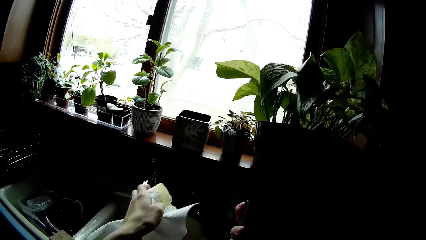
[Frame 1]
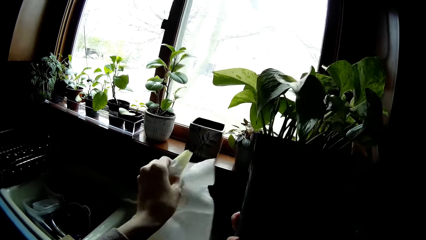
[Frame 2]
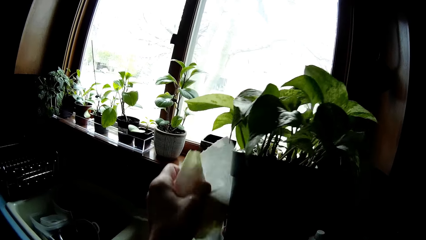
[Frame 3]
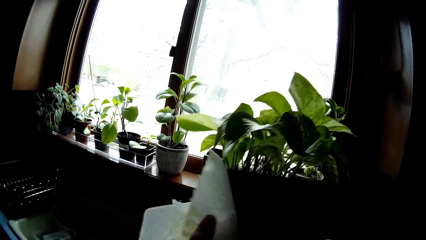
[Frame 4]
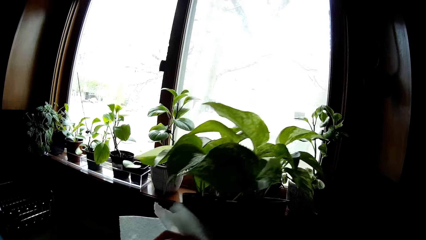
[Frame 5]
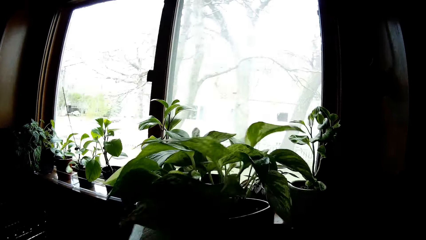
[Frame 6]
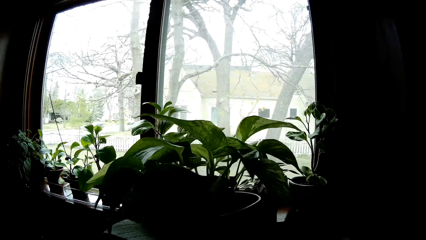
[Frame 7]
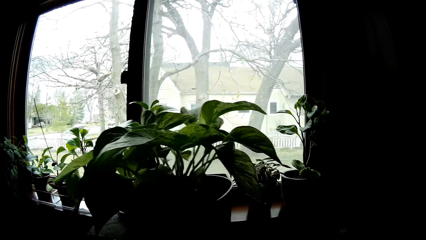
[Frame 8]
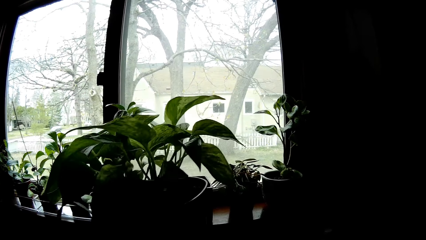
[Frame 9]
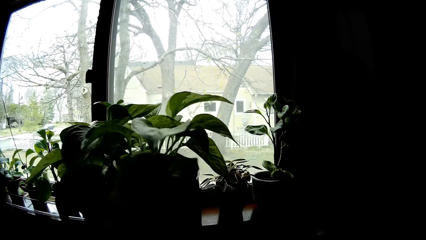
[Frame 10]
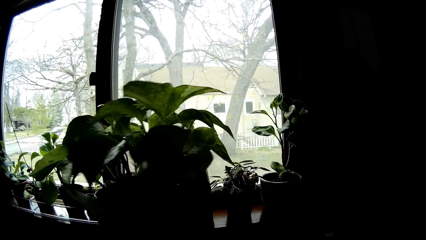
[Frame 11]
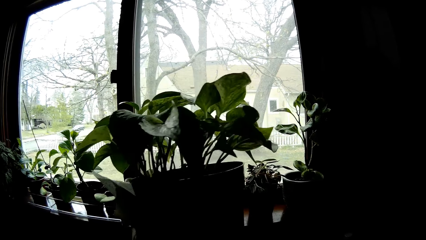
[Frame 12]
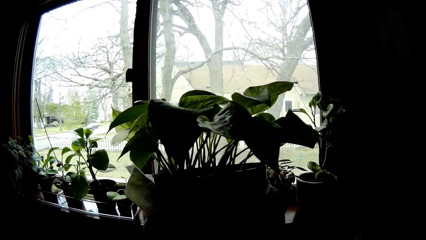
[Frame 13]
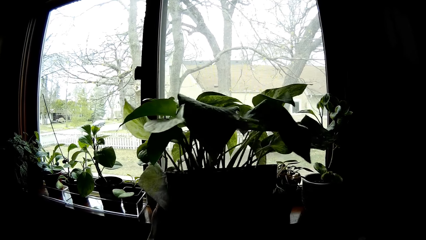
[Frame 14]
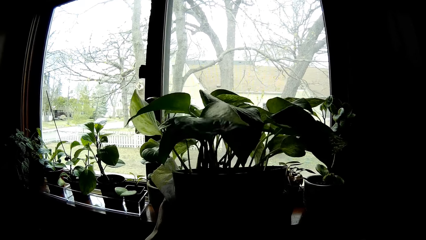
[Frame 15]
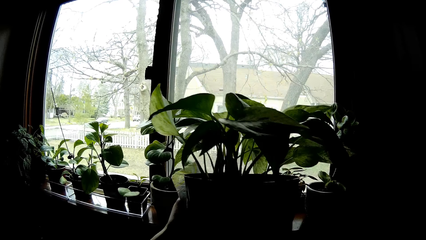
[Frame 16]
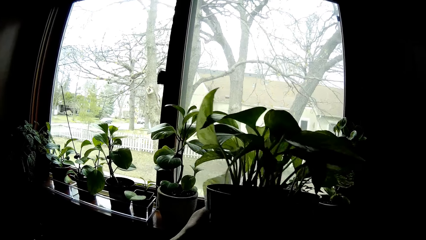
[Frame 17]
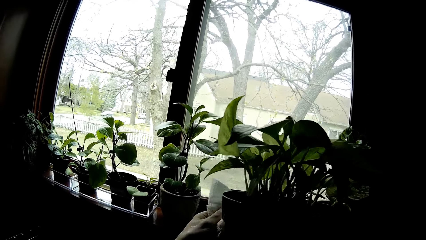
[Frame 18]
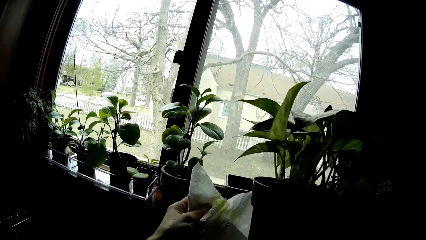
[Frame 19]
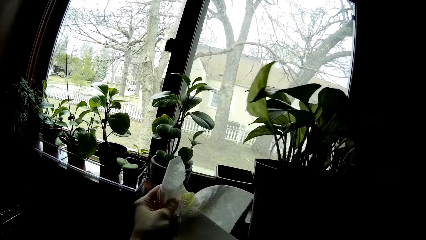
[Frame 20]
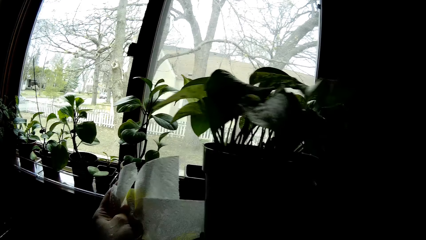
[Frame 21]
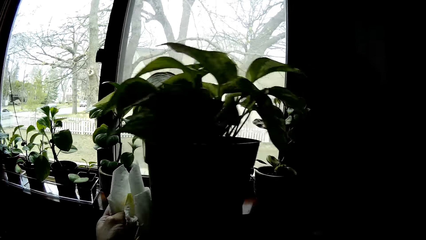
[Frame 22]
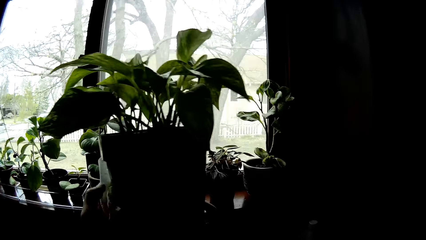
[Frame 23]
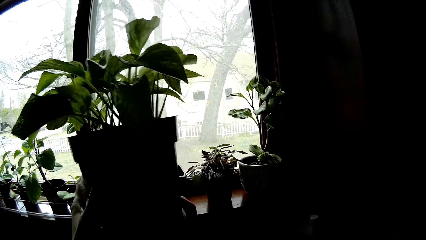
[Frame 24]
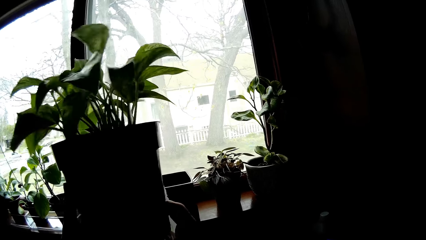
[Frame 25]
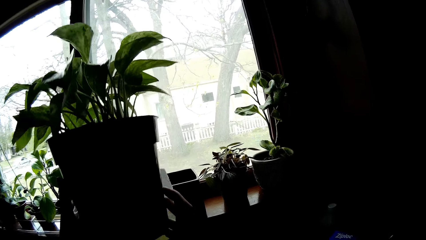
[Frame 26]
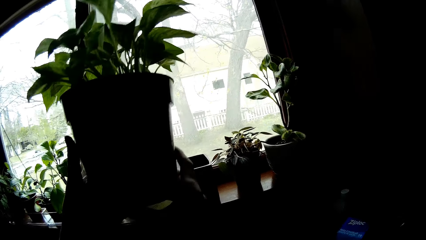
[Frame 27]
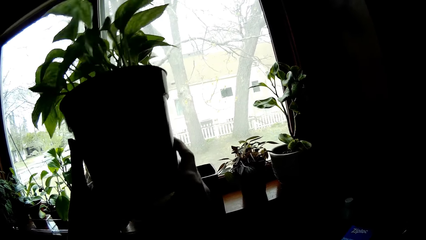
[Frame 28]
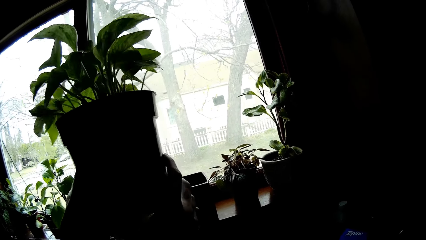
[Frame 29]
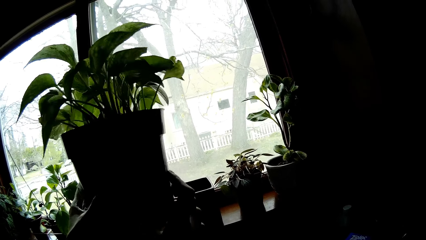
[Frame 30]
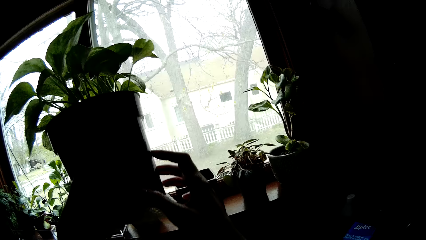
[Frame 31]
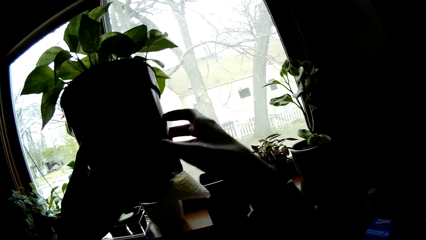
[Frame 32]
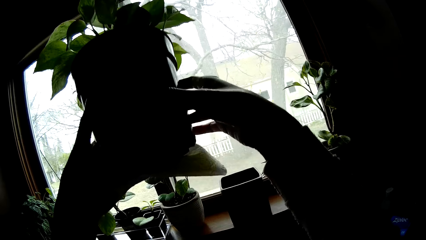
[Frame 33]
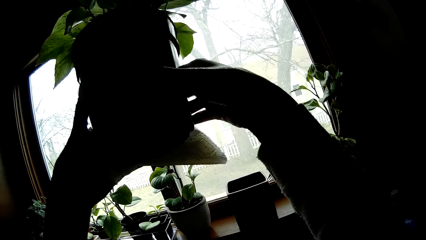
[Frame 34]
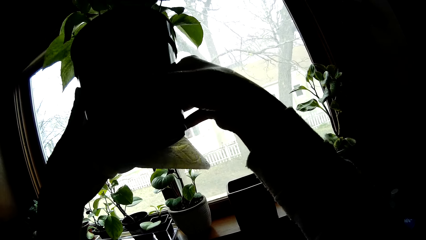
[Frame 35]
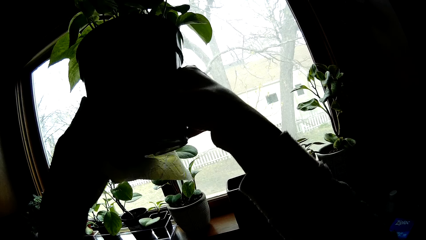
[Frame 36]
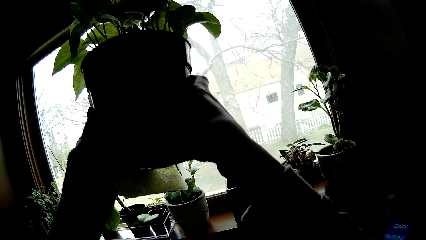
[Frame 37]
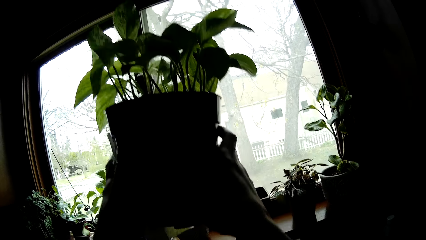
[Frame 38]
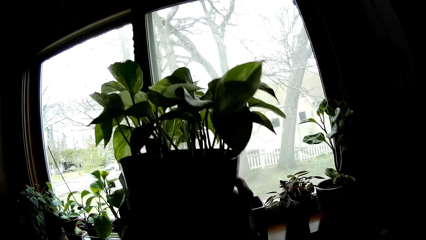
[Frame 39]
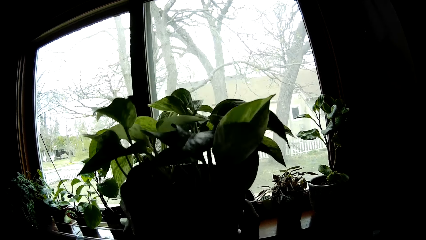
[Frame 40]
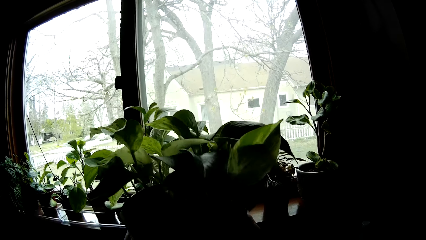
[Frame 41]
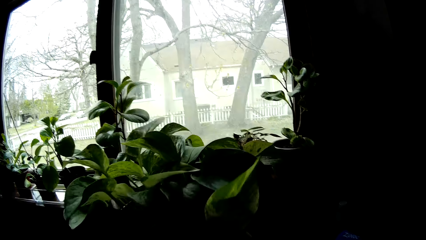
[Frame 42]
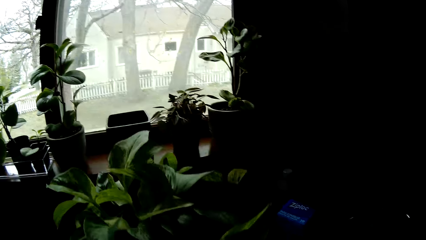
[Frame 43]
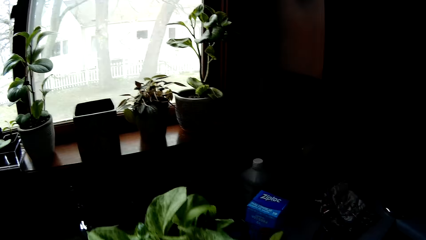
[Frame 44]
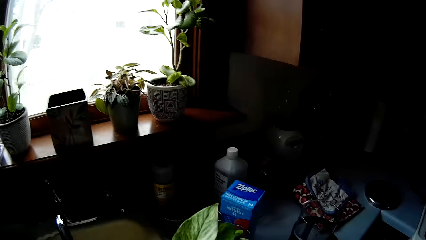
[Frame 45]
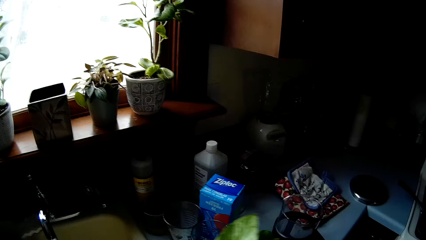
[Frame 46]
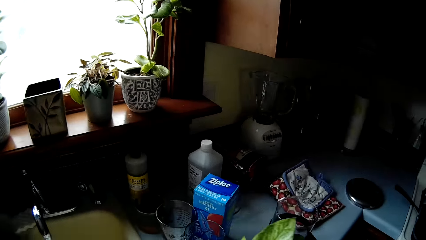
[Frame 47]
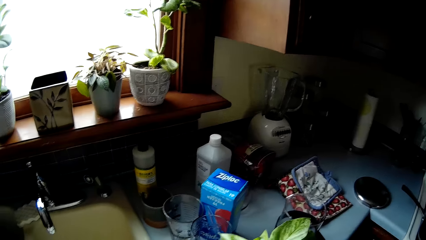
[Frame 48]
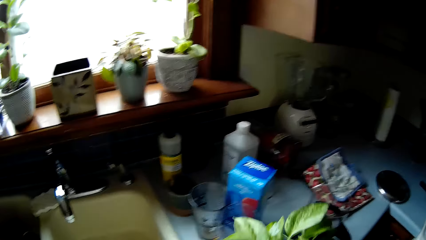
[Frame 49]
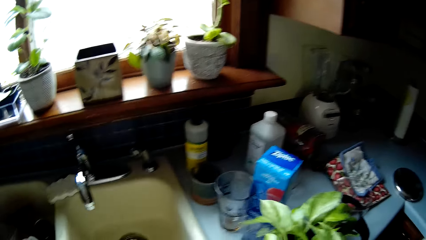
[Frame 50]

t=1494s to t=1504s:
The camera wearer stares at the potted plant.
